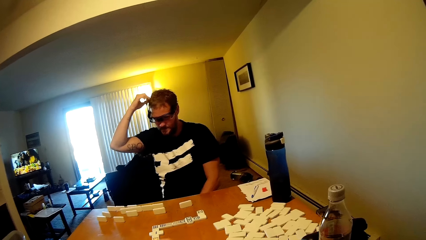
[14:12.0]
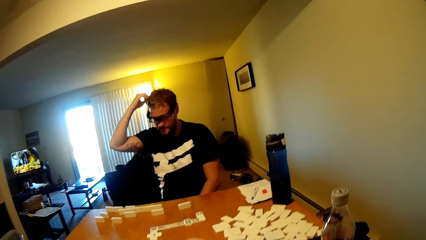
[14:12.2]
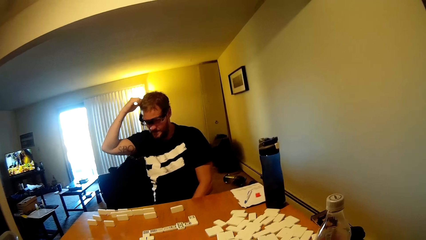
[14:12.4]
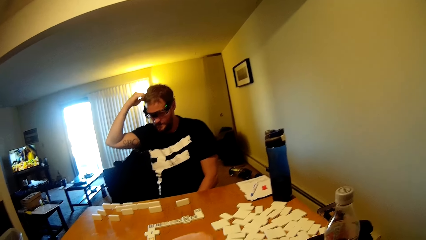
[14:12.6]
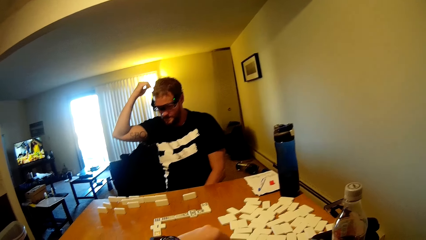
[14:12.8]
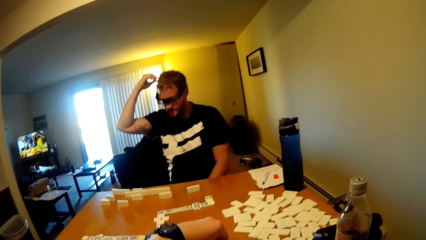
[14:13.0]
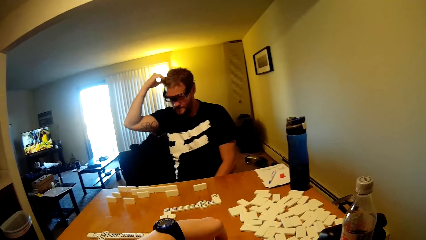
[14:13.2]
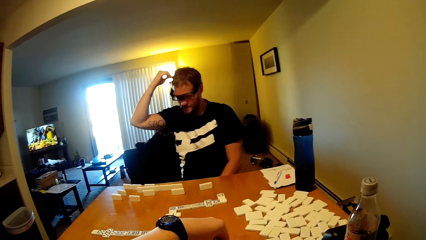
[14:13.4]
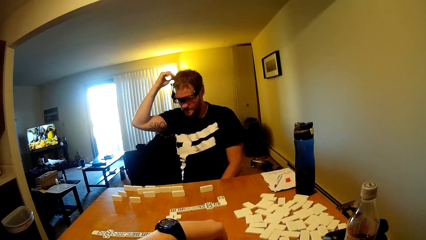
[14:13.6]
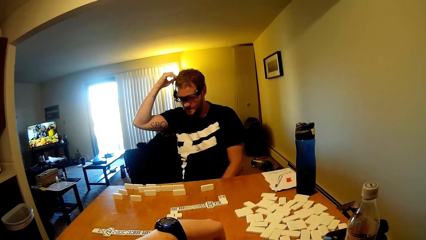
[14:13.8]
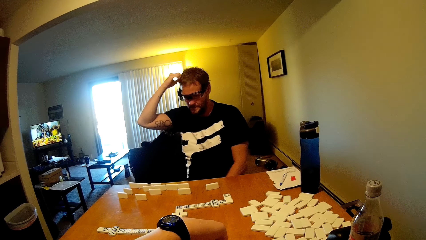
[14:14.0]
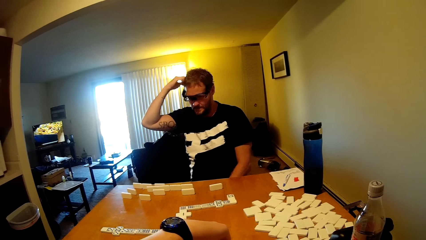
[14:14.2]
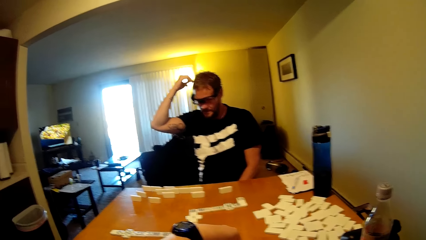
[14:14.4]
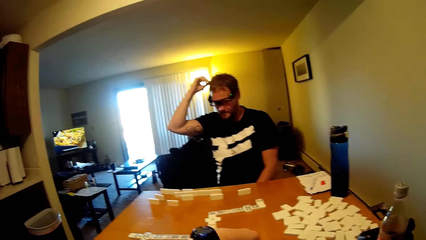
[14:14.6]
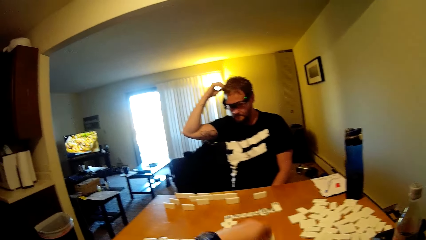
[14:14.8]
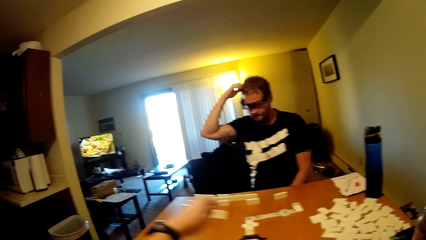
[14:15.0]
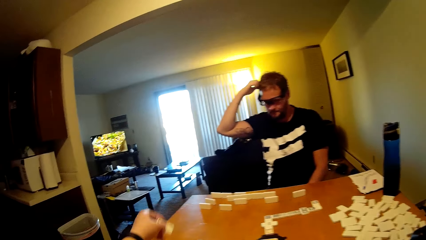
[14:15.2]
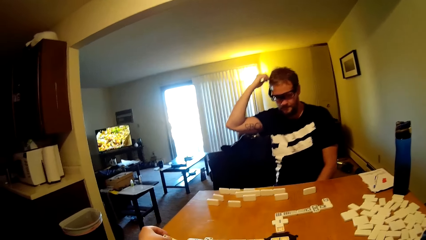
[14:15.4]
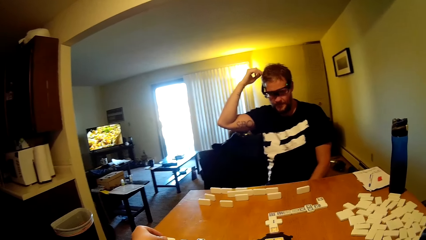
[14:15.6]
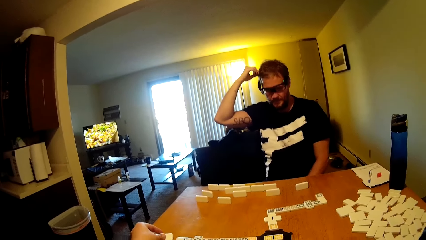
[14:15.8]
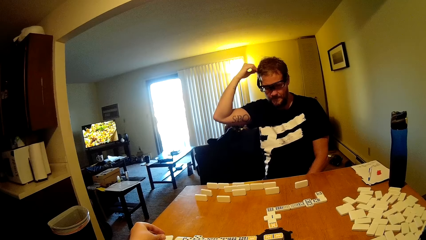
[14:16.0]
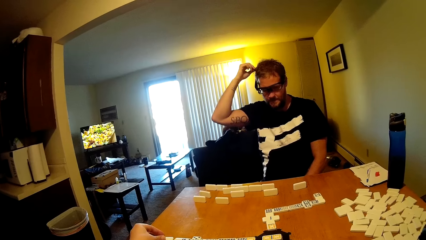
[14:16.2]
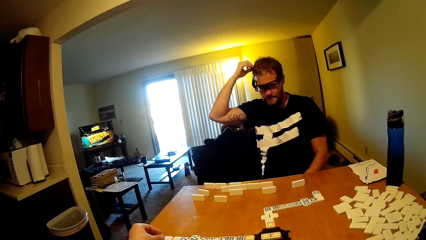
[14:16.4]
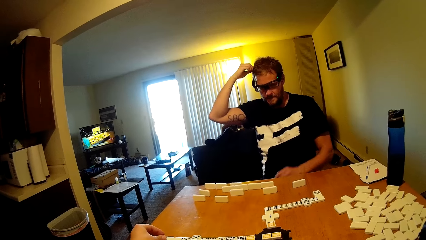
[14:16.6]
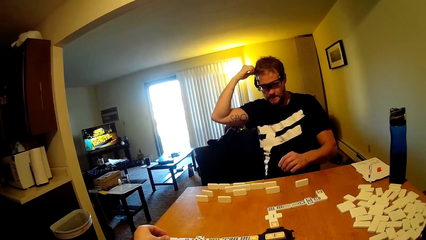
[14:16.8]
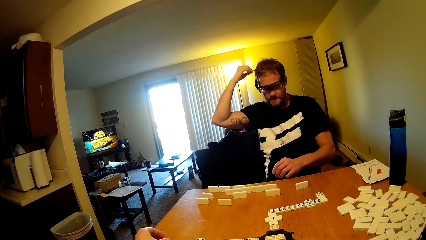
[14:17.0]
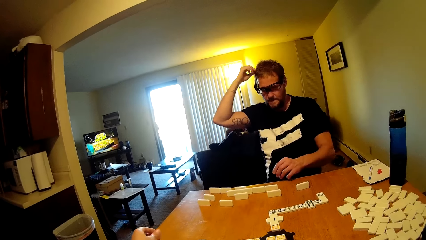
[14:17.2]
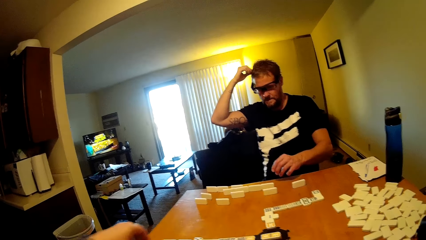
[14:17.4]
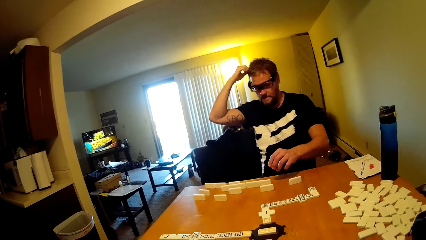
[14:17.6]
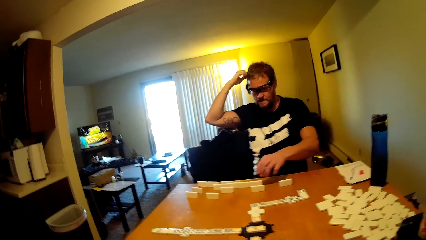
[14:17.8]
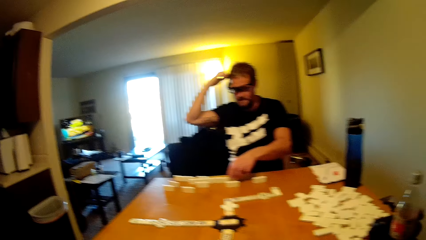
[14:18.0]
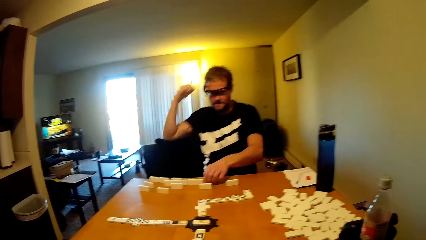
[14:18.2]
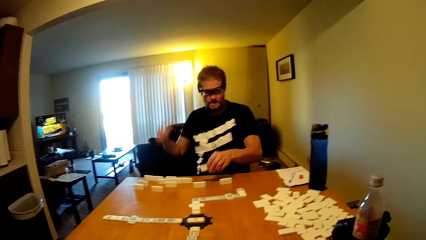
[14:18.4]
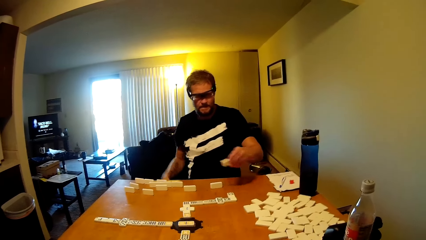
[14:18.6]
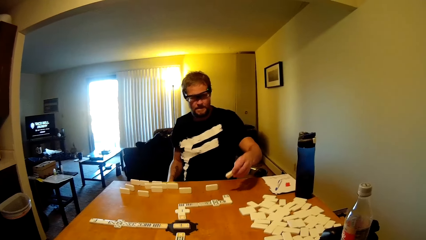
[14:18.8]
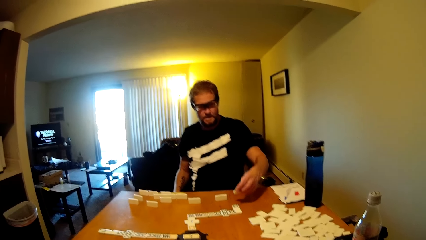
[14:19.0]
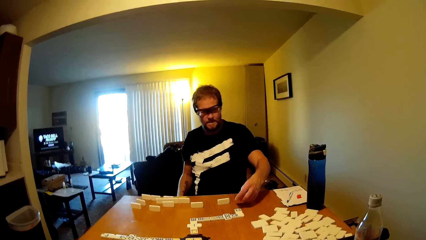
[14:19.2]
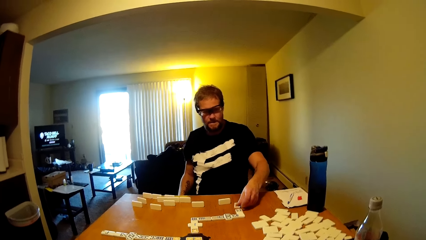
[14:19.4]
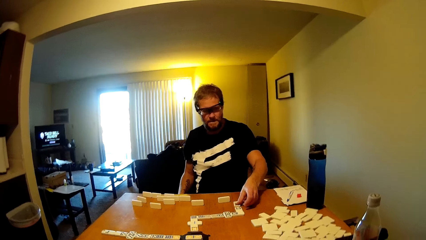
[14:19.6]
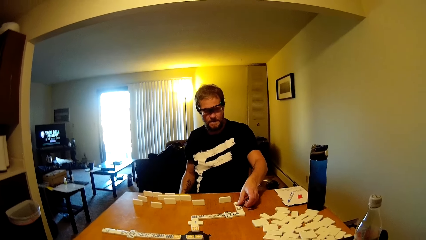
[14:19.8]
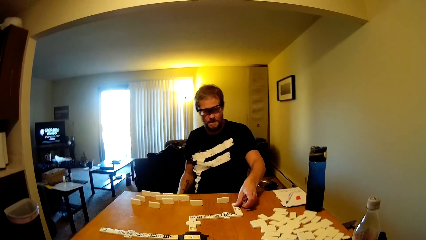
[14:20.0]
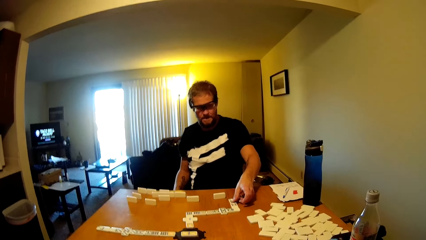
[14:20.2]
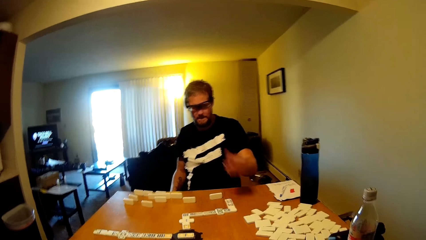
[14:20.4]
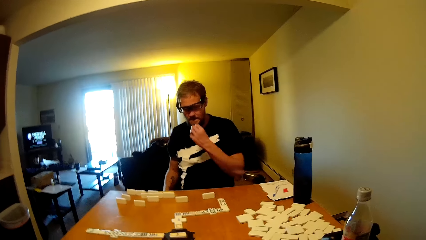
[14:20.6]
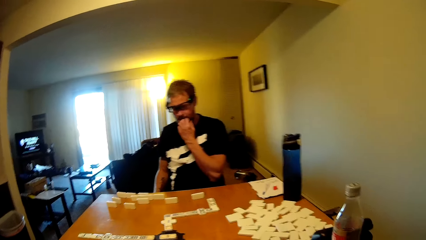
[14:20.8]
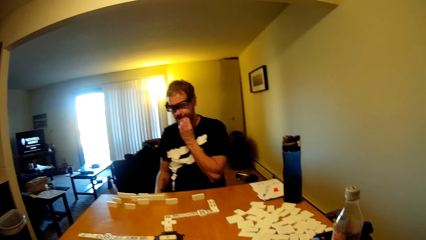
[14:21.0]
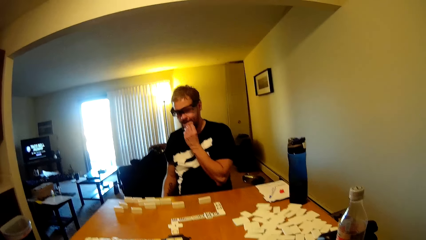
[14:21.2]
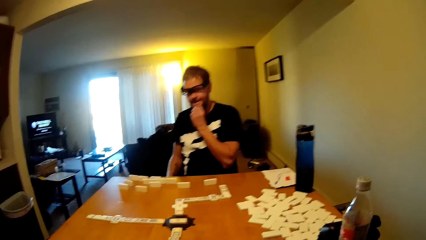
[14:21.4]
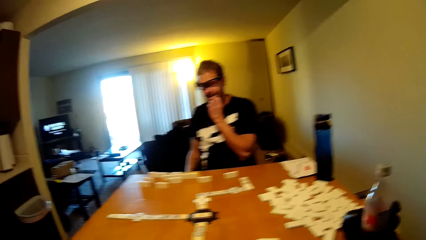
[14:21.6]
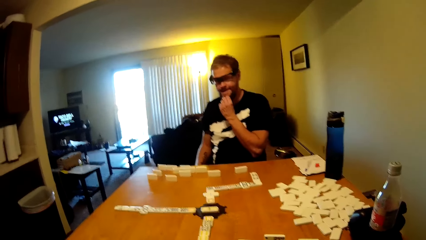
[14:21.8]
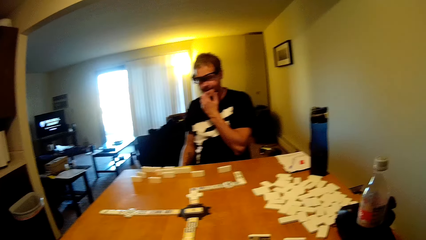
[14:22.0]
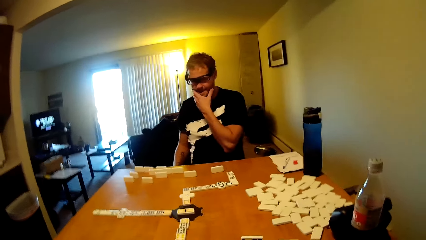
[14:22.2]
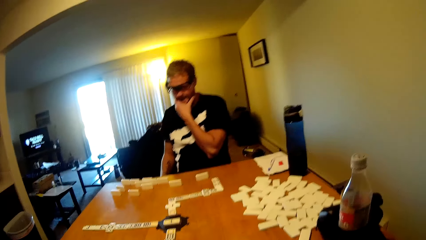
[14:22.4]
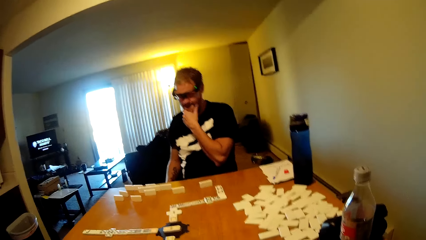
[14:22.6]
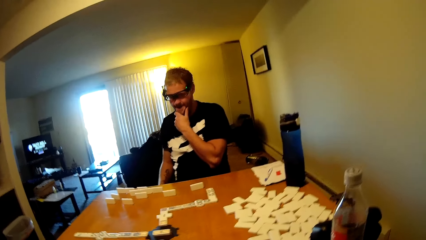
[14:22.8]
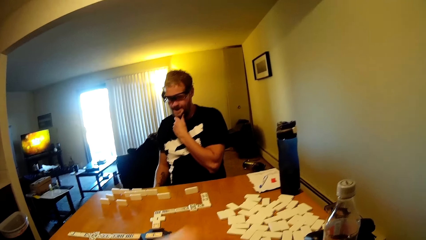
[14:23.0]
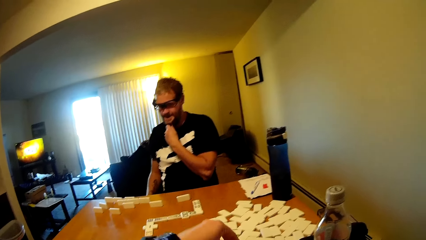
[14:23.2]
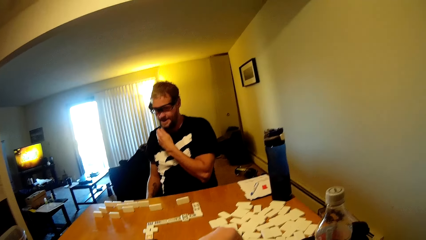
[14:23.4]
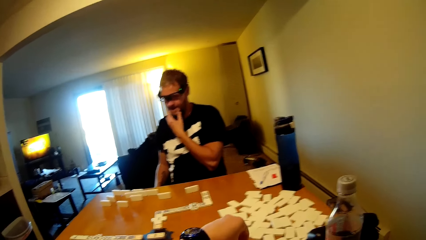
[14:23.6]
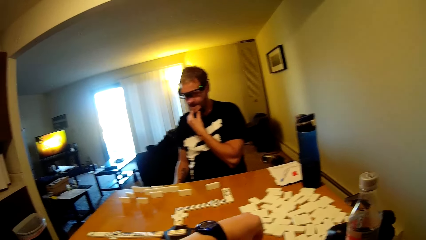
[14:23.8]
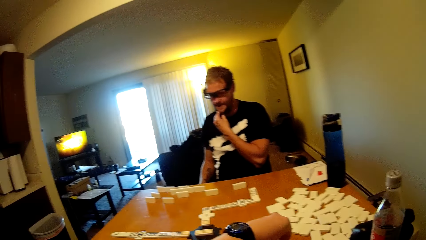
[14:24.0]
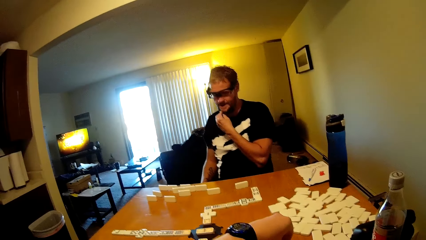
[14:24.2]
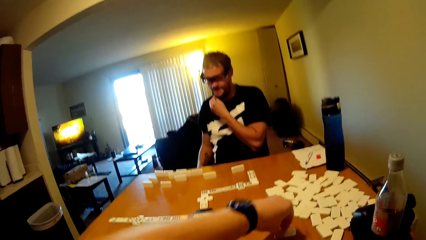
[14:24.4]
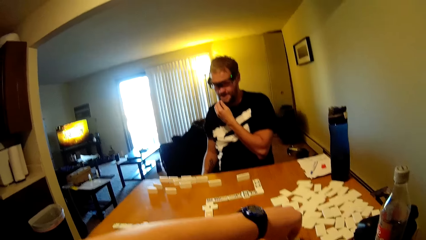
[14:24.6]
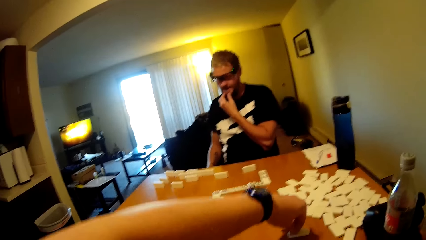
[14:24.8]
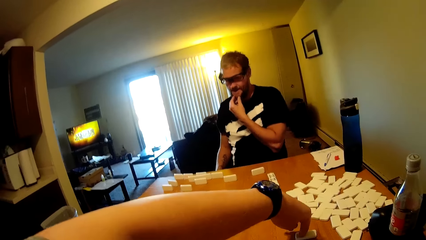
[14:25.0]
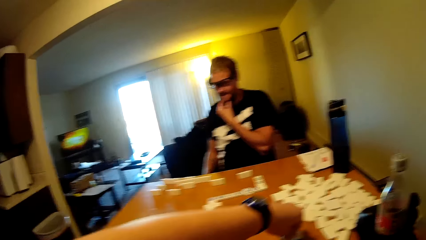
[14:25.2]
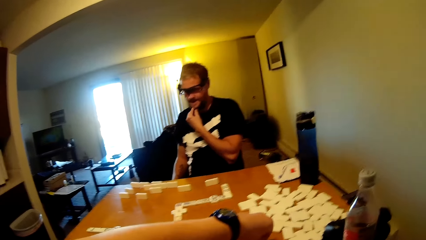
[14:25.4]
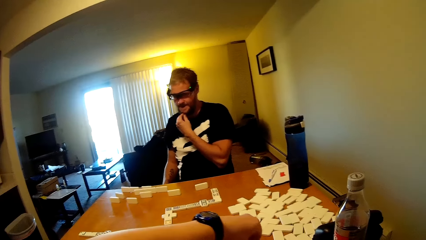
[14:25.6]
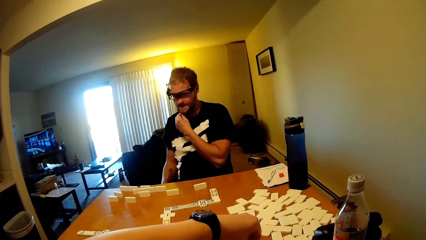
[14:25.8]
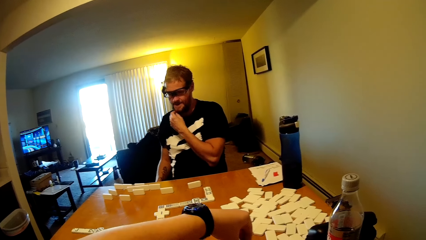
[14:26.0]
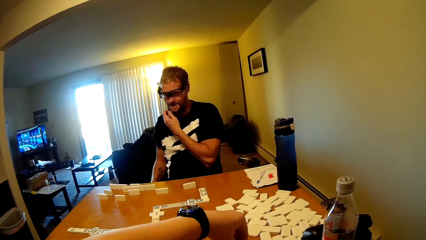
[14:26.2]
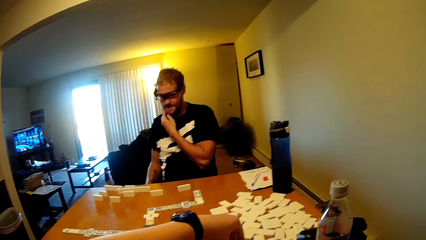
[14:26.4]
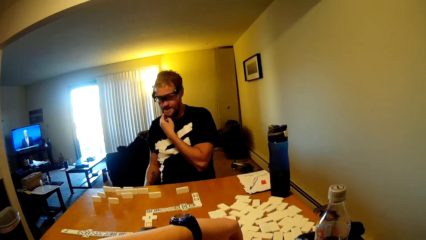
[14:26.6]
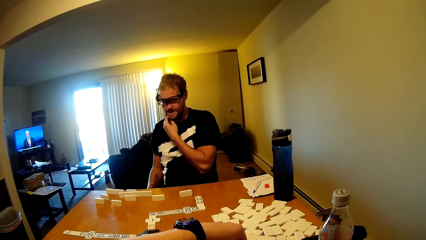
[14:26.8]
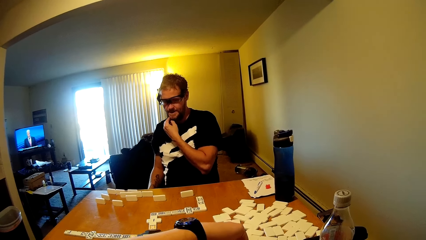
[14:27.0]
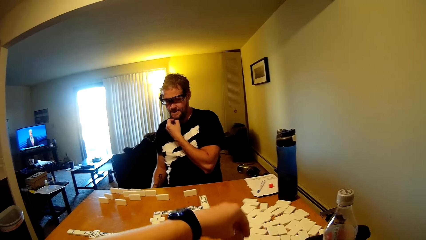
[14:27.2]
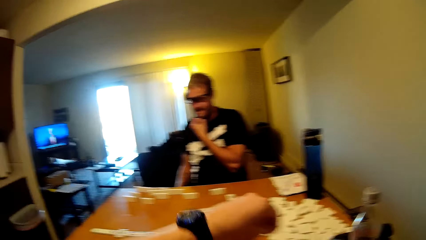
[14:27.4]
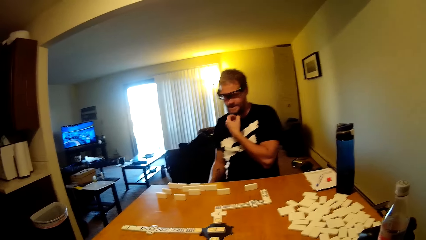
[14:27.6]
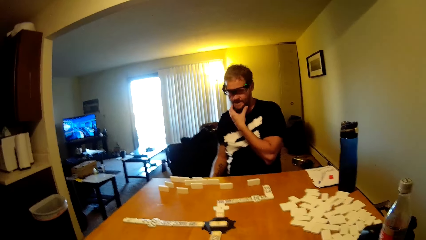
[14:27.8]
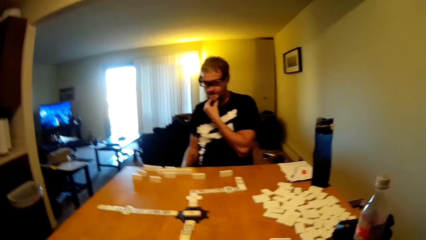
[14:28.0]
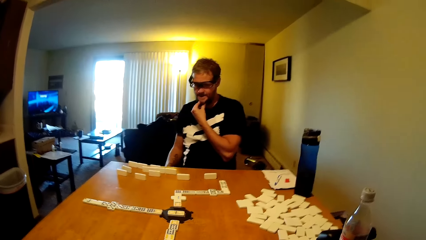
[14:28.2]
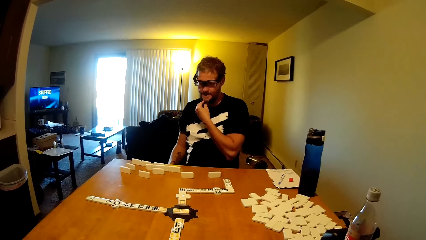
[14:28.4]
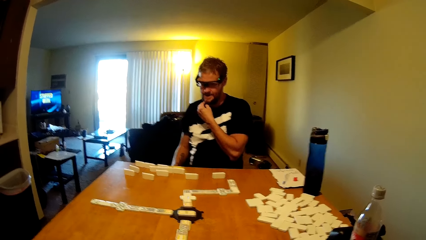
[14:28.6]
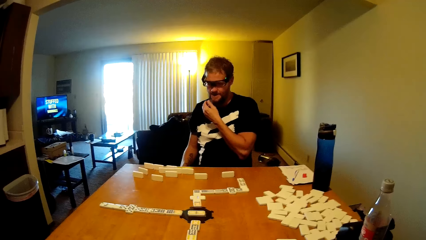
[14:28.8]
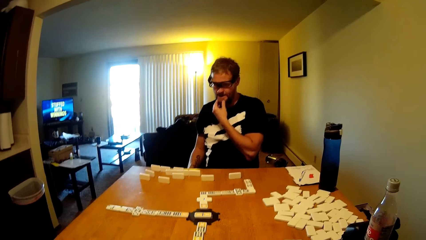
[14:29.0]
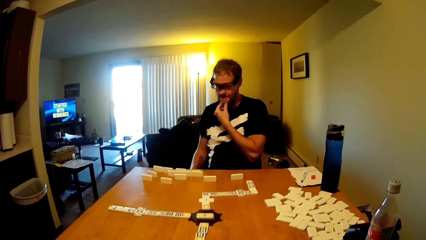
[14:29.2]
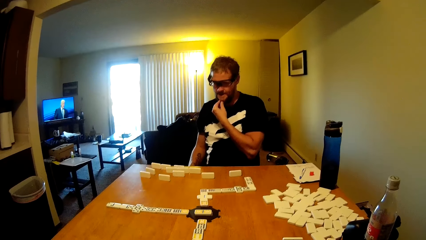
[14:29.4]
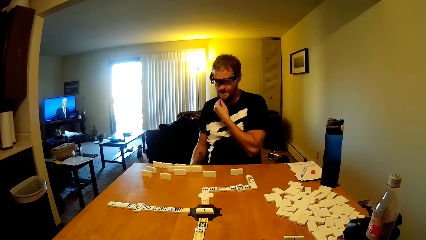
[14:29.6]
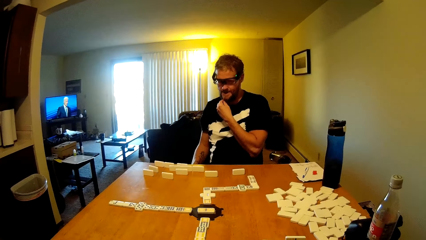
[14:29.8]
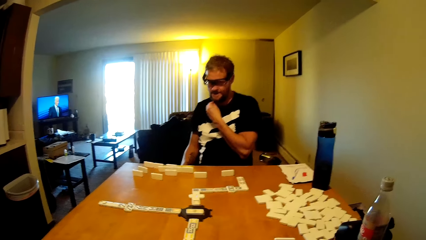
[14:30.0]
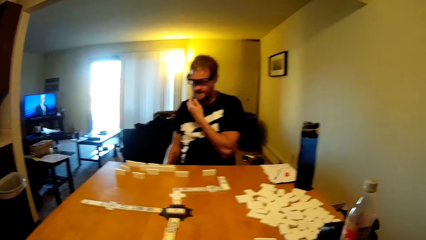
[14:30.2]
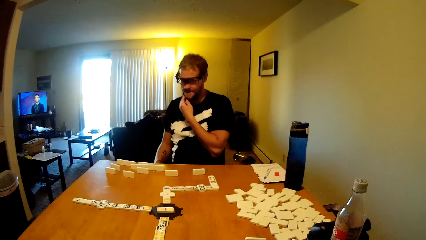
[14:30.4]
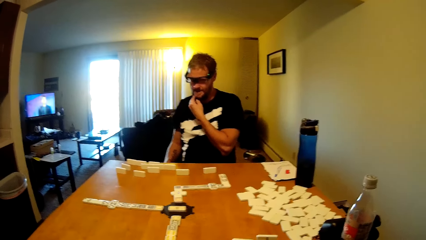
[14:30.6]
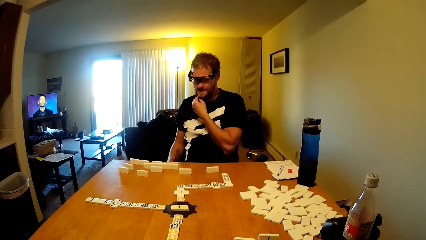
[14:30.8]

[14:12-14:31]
The camera wearer touches the dominoes card, takes the dominoes card and puts the dominoes card down. A man takes the dominoes card. The man plays the dominoes game and puts the dominoes card down. The man touches his face. The camera wearer takes the dominoes card.
